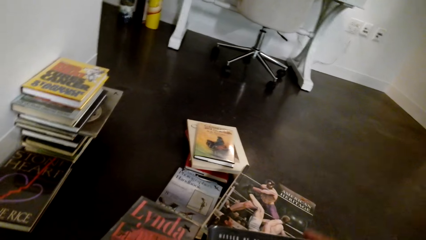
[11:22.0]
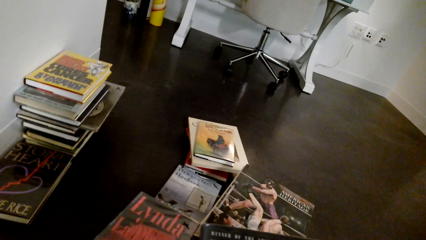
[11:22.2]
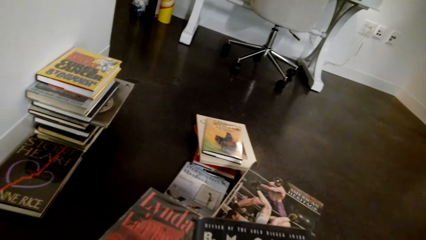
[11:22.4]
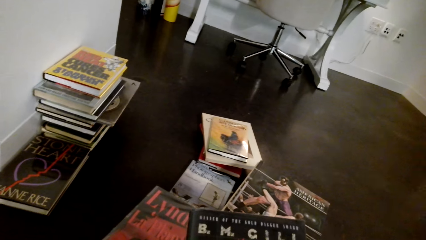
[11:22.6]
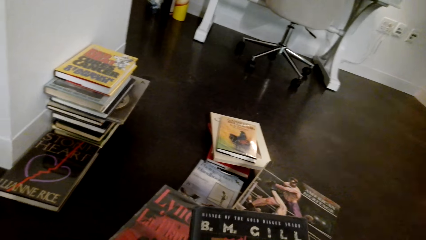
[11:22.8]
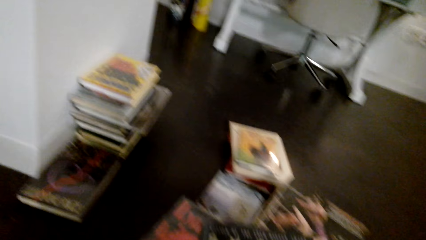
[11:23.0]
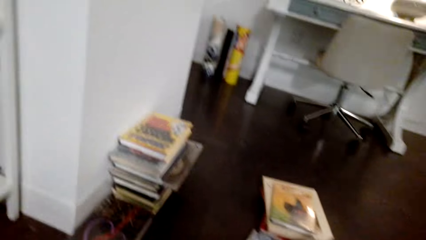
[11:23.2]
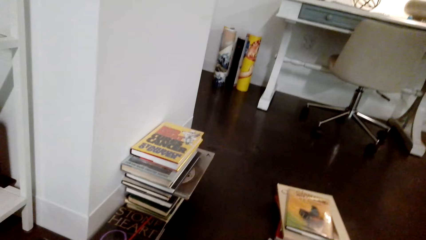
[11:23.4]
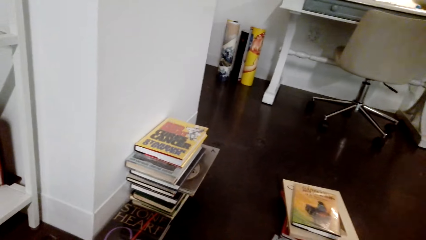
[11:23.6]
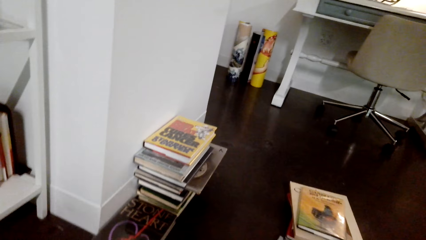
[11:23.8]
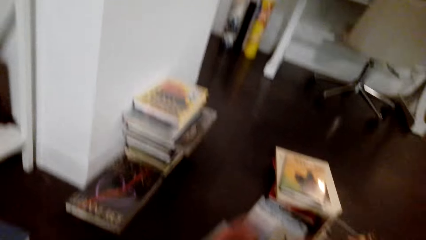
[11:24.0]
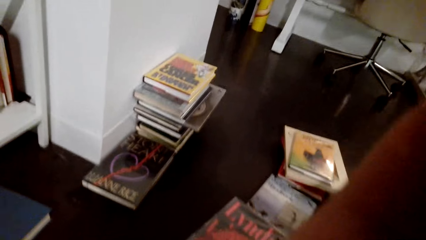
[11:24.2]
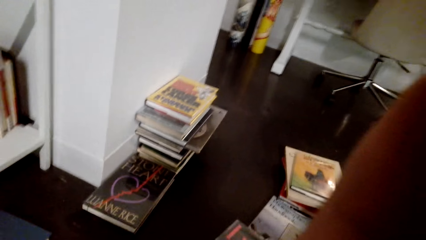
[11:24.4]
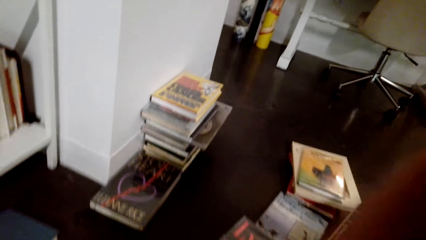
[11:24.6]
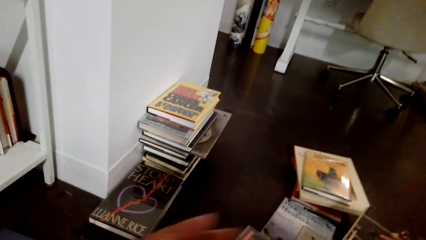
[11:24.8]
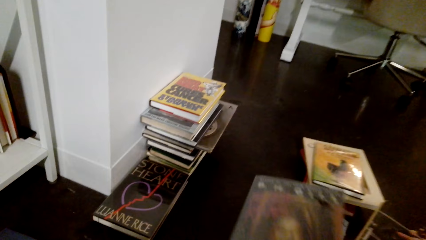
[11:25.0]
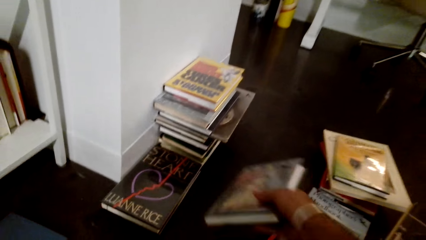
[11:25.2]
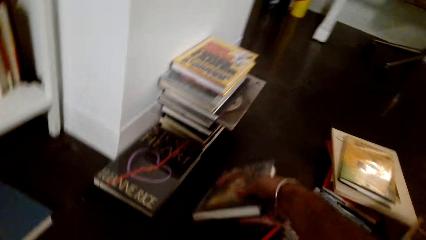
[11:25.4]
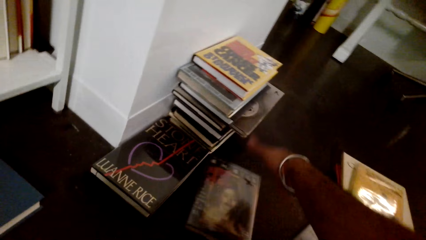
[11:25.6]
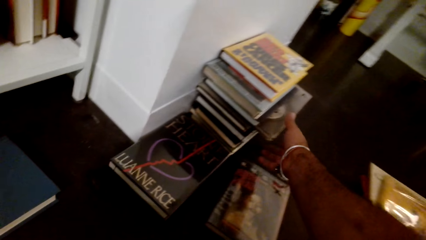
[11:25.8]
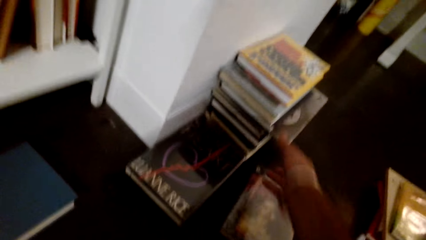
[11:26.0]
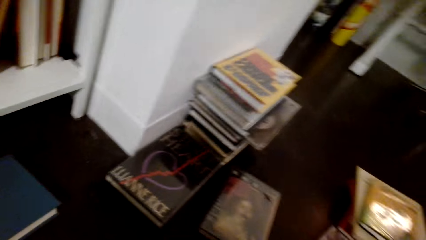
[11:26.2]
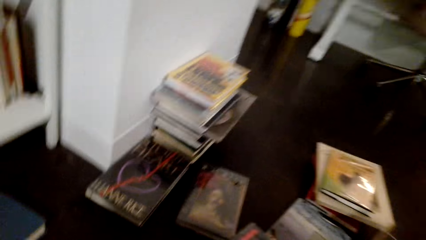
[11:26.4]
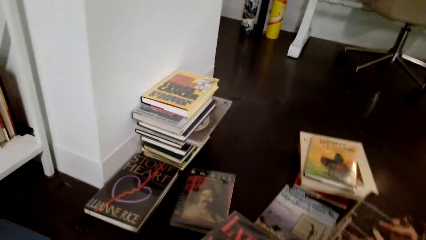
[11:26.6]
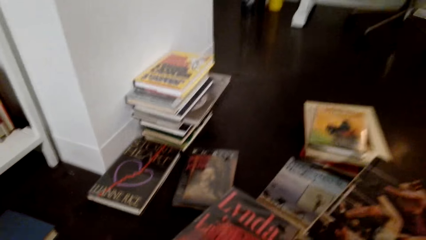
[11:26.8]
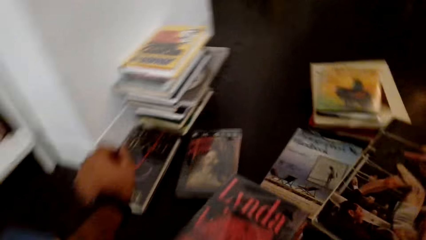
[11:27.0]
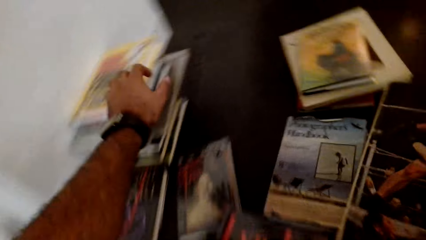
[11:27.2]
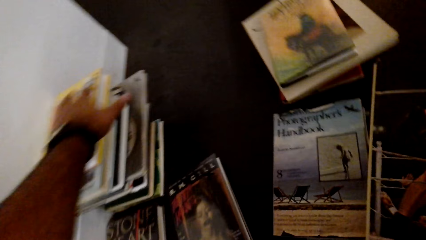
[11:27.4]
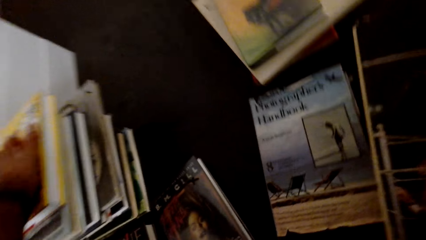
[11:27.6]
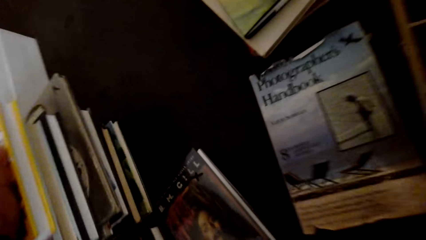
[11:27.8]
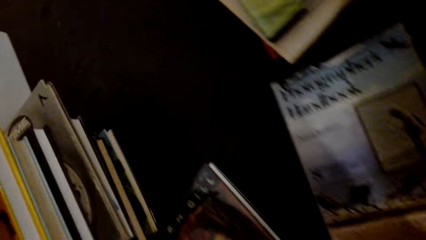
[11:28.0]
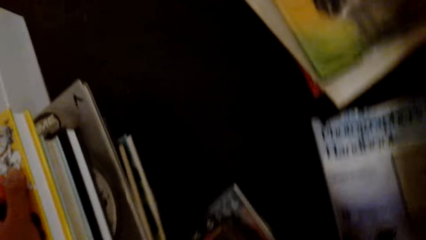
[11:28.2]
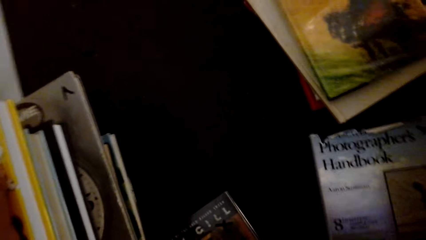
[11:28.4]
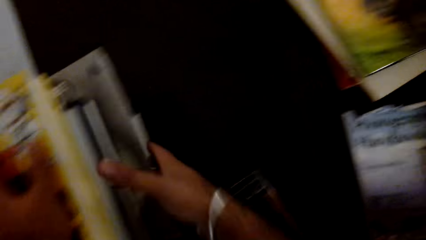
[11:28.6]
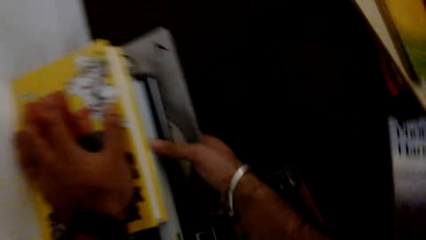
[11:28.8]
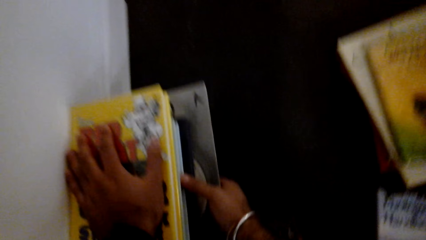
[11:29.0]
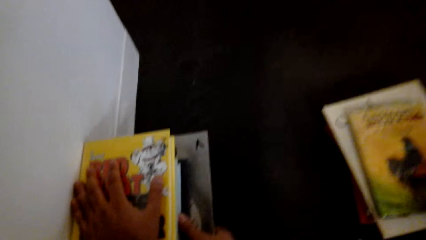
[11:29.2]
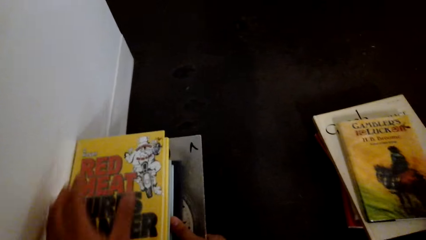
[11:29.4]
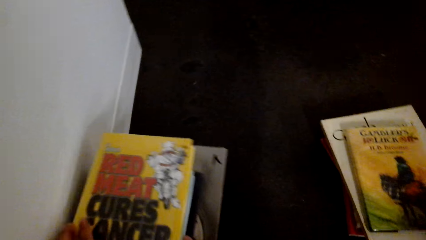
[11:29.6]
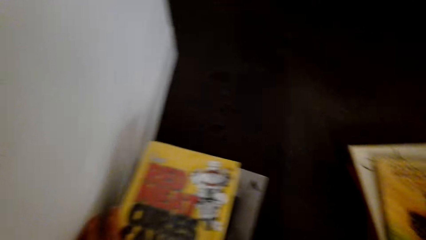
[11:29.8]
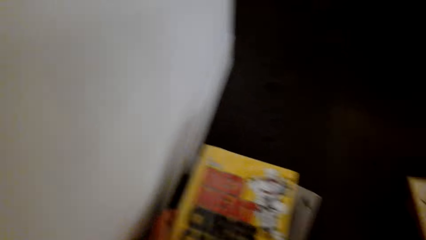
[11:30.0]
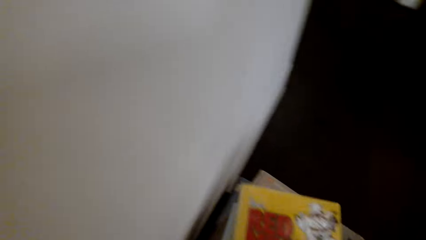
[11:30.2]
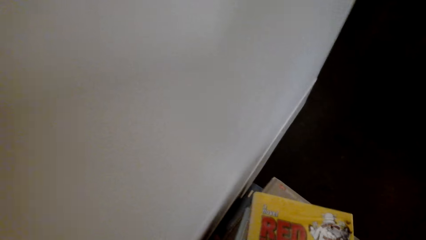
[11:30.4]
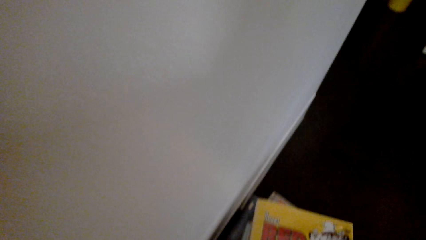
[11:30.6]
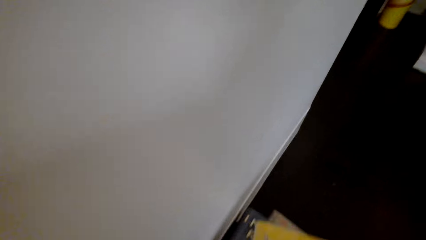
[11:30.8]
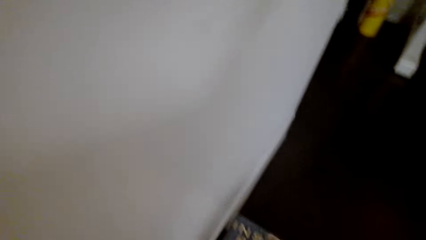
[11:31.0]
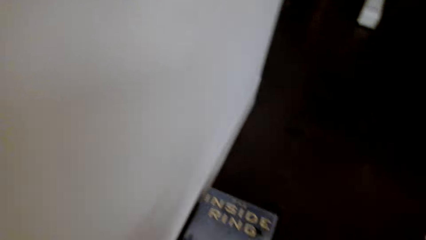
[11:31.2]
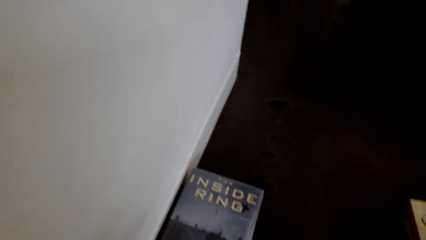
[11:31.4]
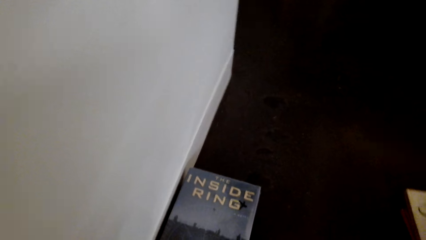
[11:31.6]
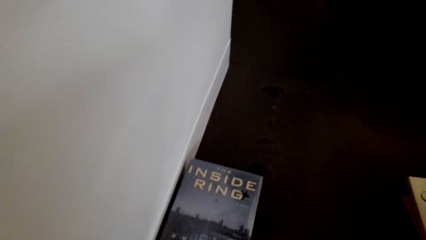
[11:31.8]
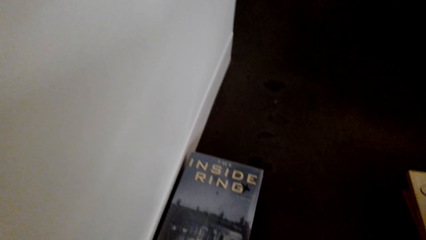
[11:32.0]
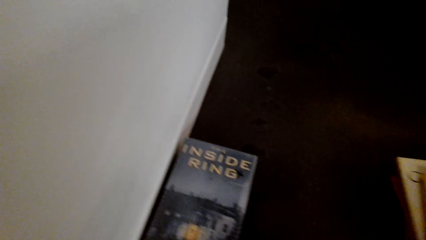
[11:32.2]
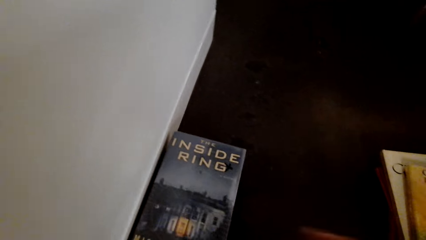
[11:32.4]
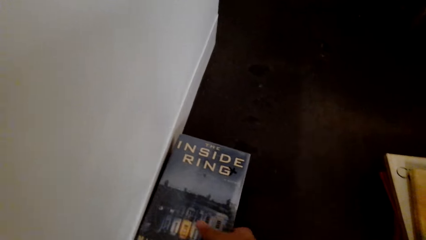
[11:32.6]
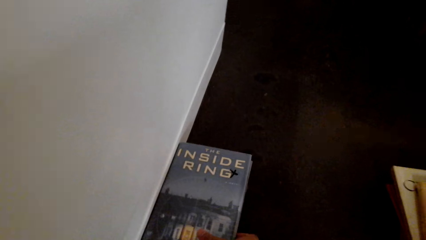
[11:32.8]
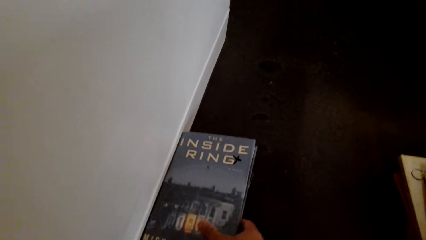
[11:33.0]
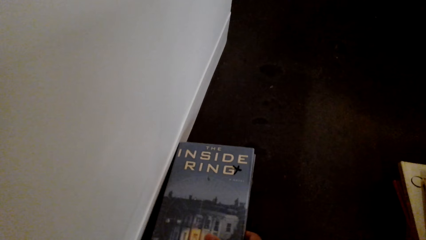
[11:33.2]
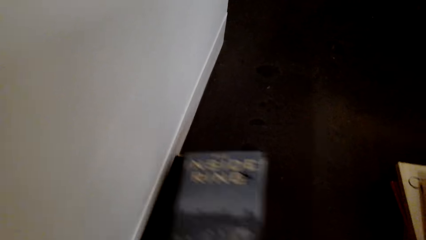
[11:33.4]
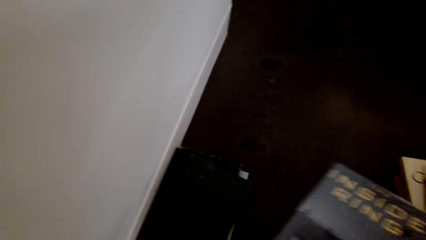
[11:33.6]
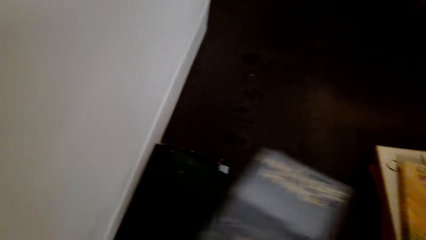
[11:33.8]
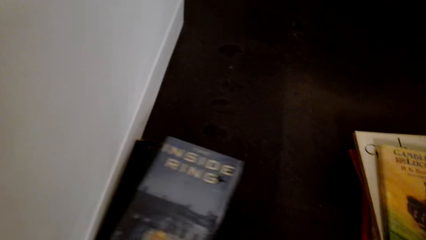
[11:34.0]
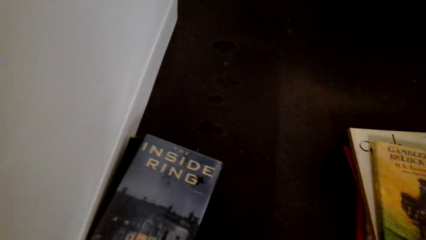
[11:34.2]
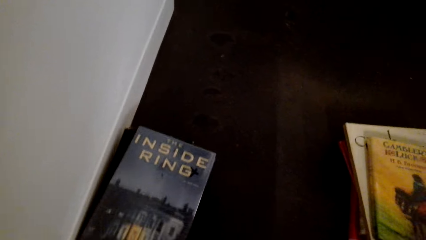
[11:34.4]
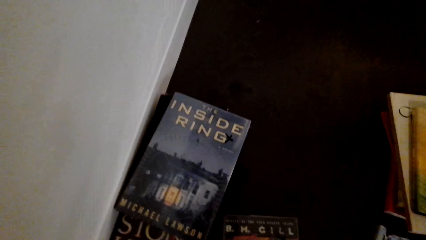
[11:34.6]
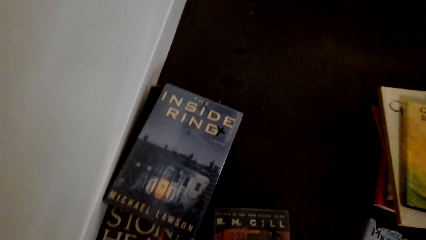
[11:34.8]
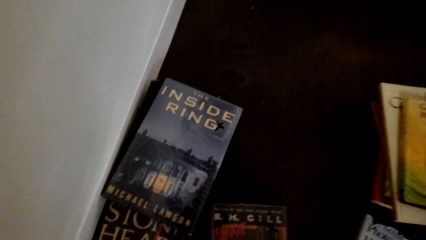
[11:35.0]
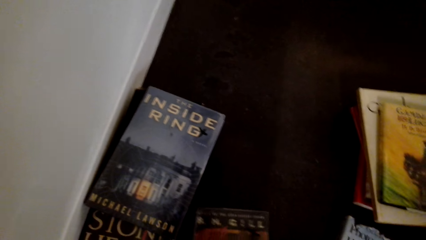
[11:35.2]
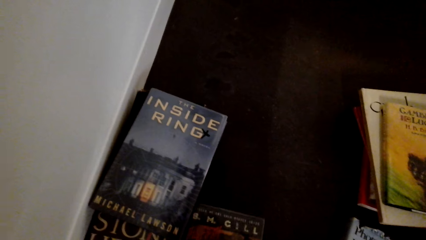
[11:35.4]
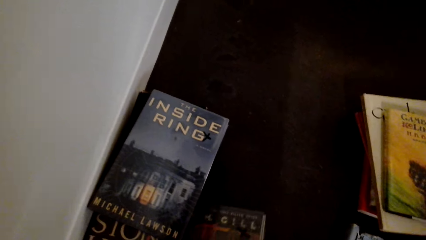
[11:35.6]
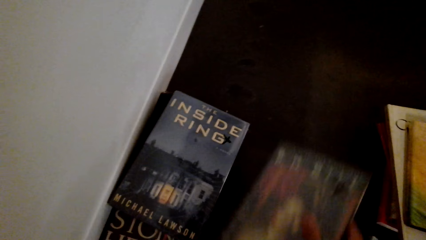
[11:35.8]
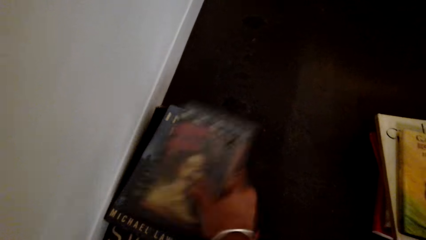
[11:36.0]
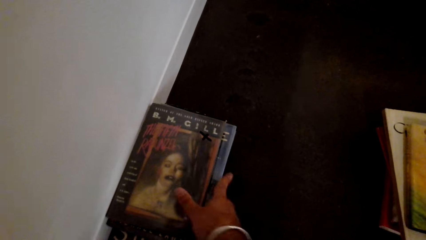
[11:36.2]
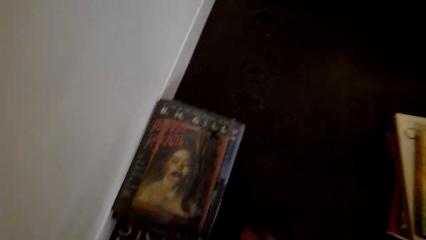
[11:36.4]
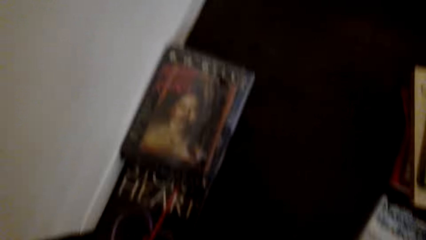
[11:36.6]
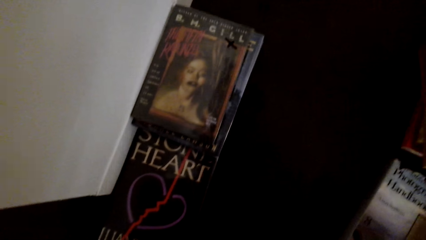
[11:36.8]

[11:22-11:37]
The camera wearer places a book on the floor. He picks the books. He holds the books on his hands. He arranges the books on the table.
